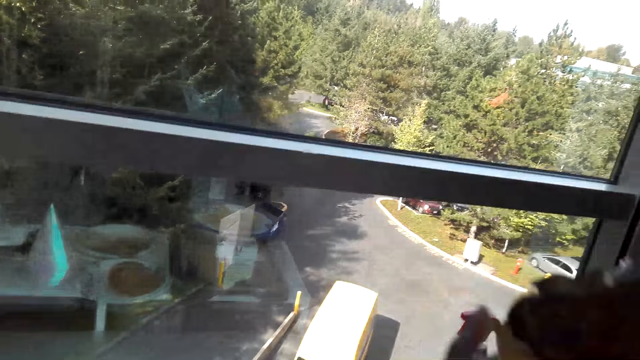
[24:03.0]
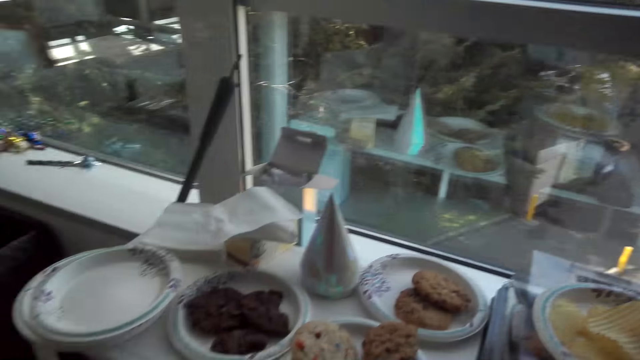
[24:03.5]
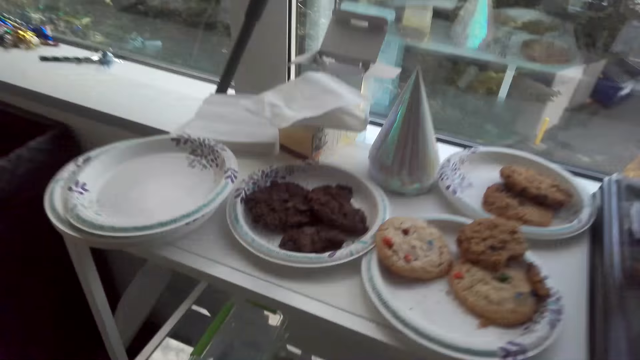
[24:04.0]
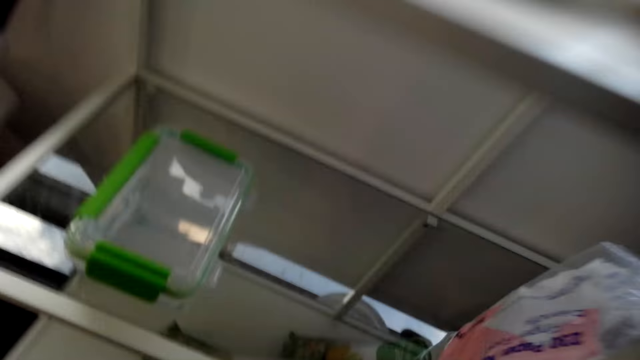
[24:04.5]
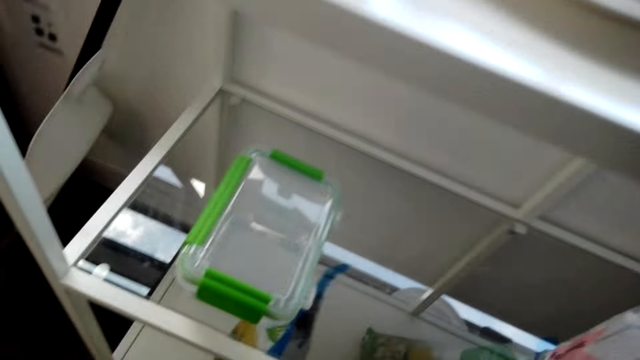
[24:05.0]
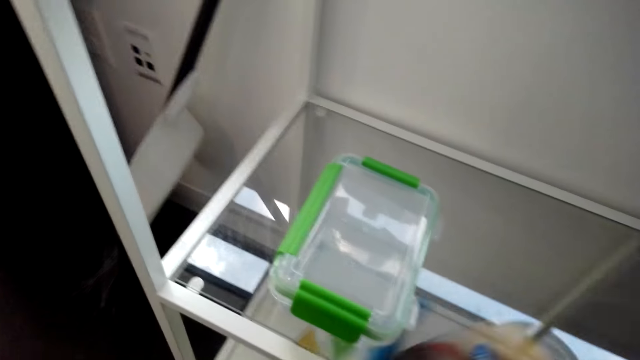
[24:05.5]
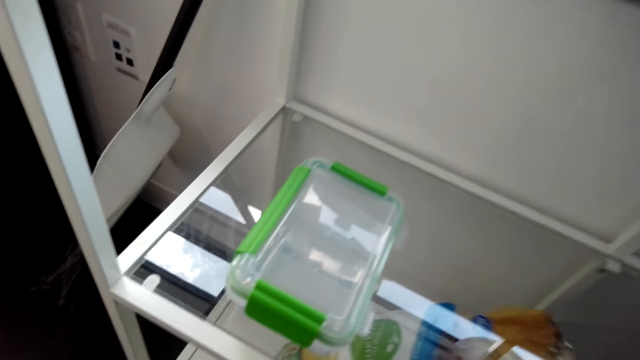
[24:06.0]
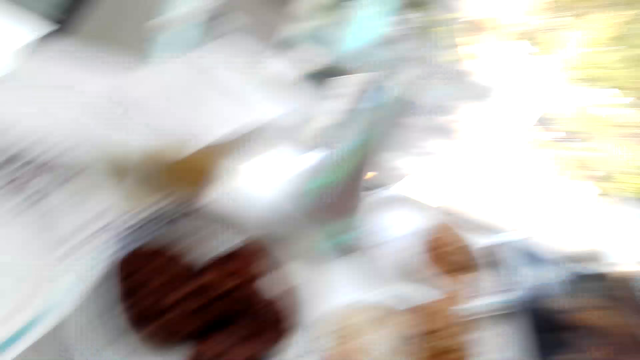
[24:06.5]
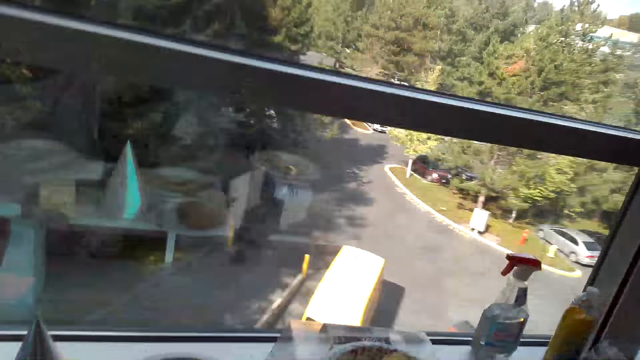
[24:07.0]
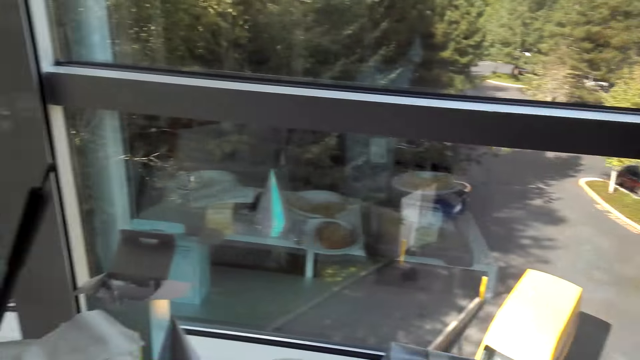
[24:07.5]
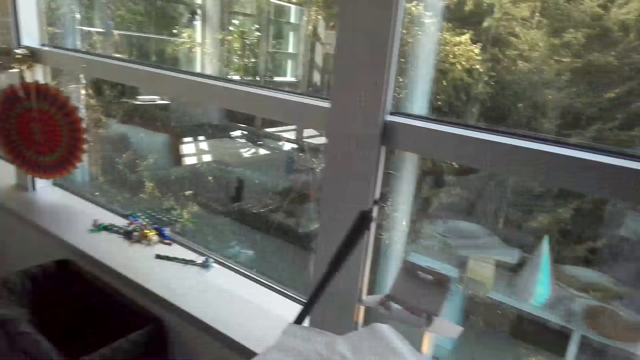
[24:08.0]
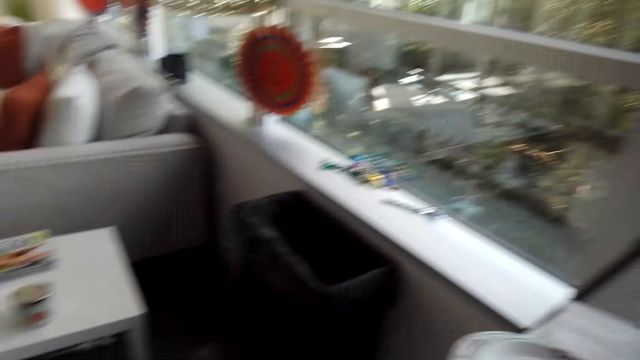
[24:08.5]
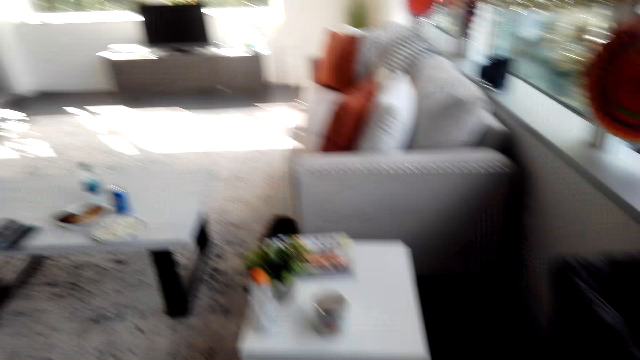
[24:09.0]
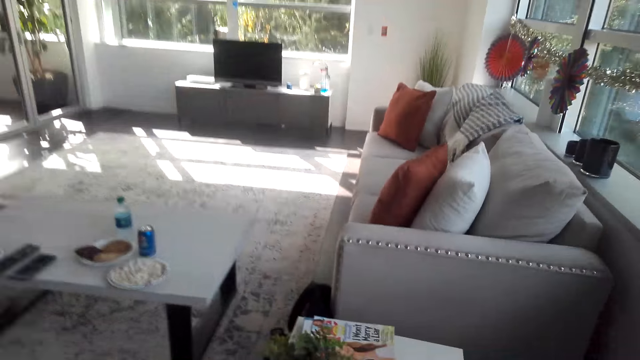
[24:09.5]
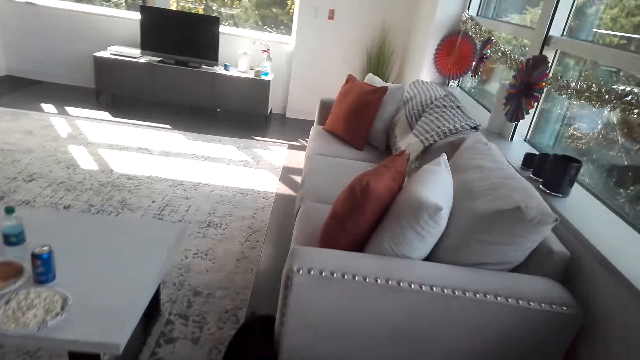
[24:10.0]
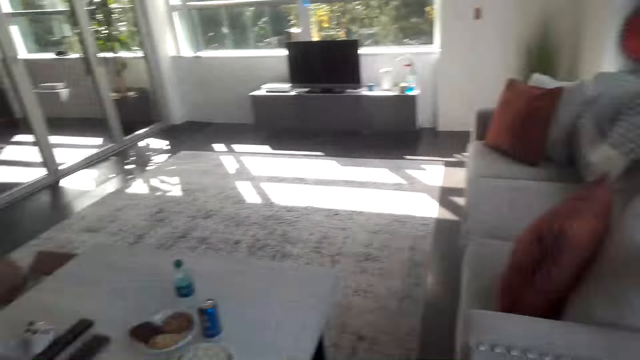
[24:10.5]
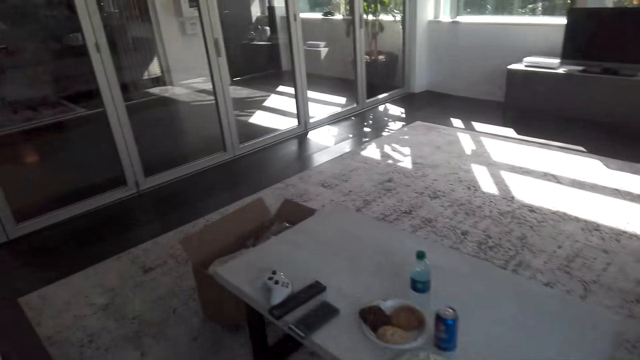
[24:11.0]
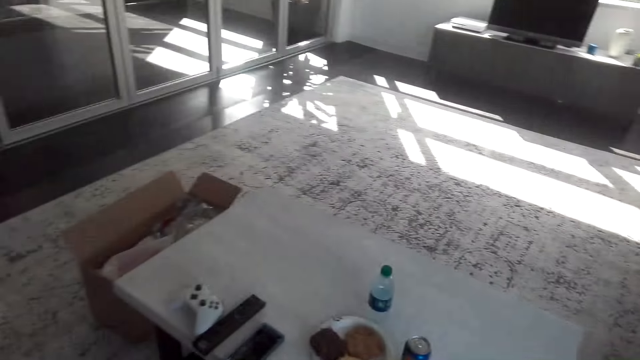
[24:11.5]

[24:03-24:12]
The camera wearer puts the polythene paper on the shelves. They look around.

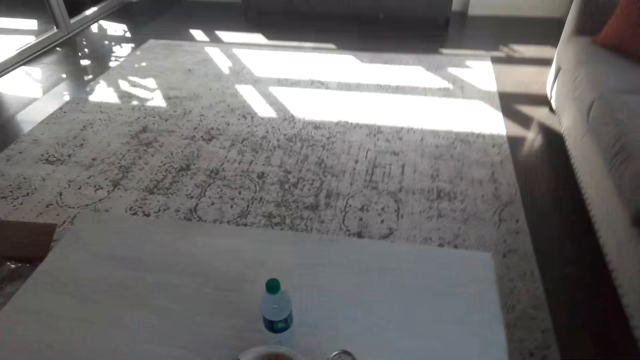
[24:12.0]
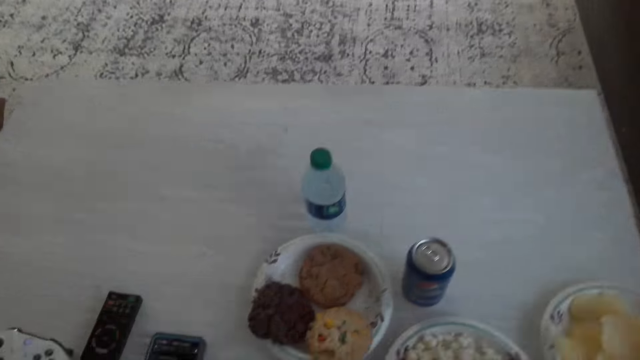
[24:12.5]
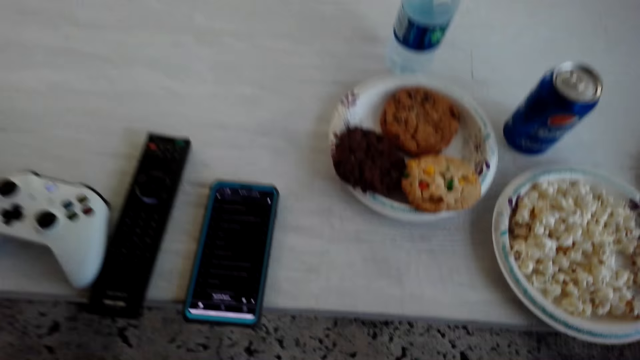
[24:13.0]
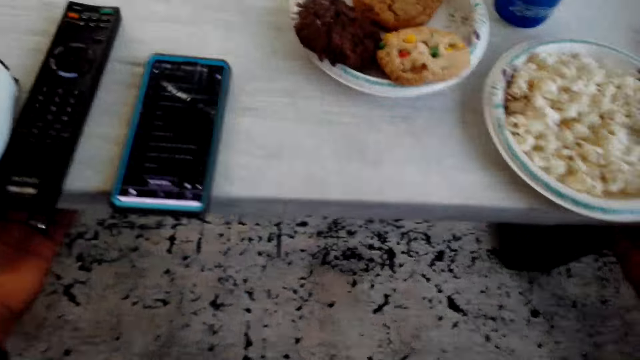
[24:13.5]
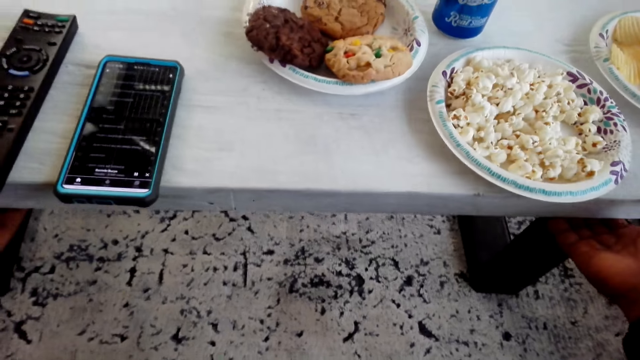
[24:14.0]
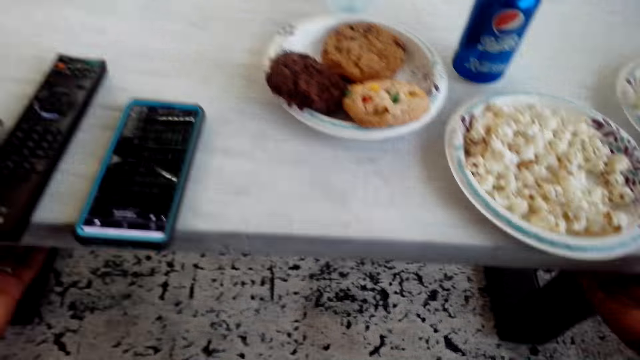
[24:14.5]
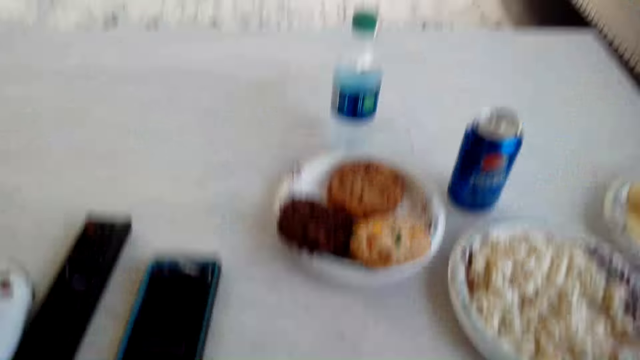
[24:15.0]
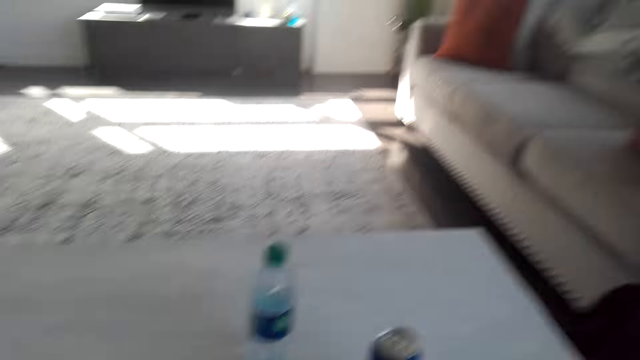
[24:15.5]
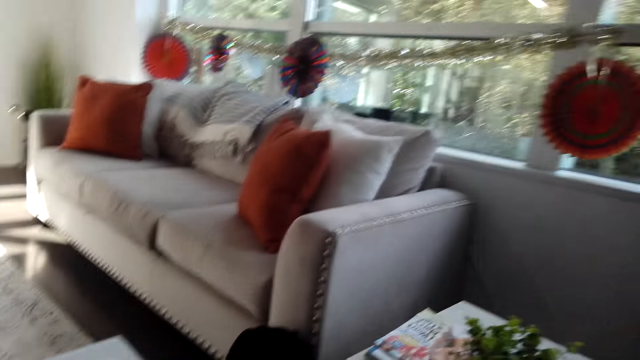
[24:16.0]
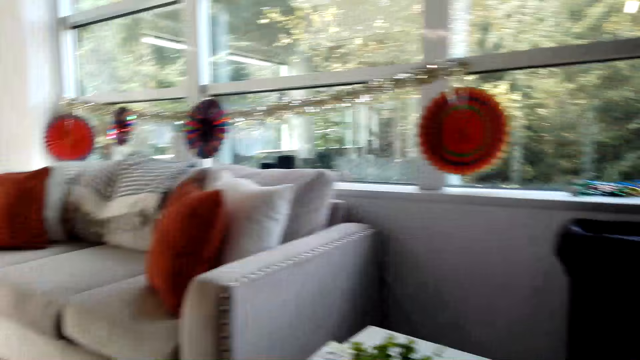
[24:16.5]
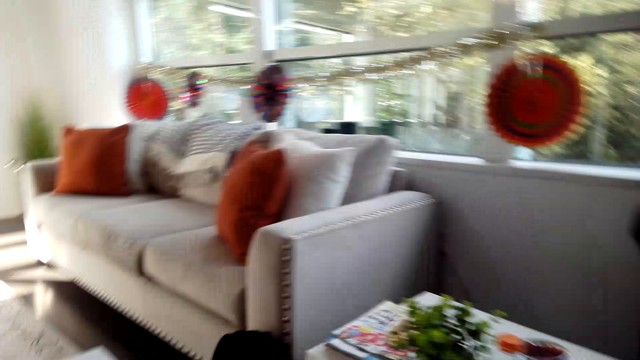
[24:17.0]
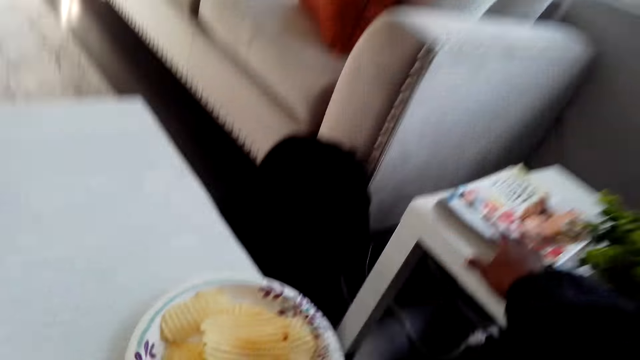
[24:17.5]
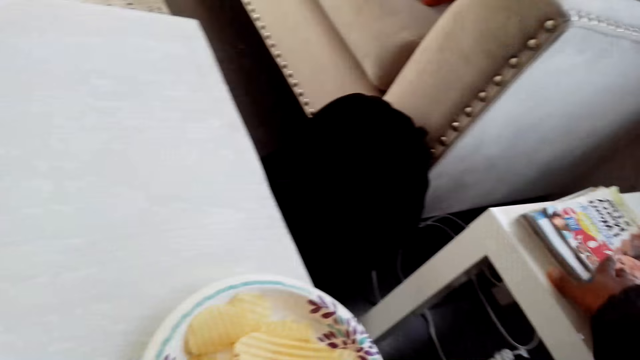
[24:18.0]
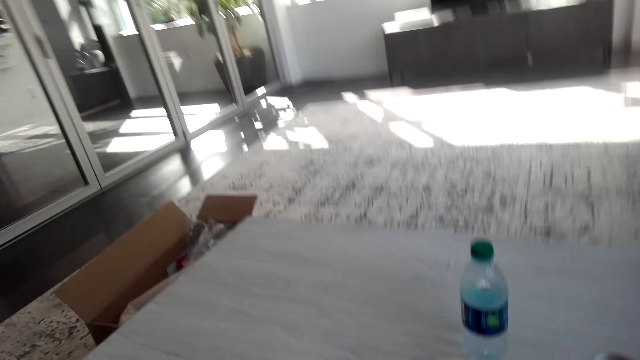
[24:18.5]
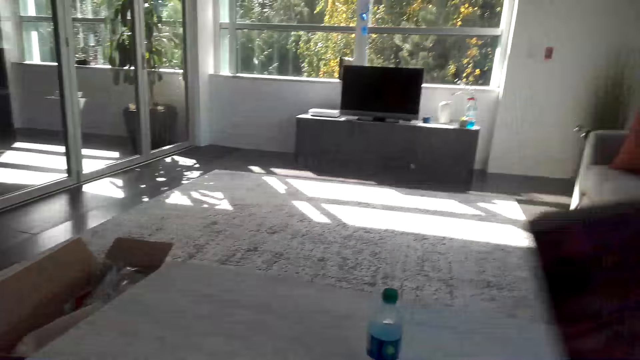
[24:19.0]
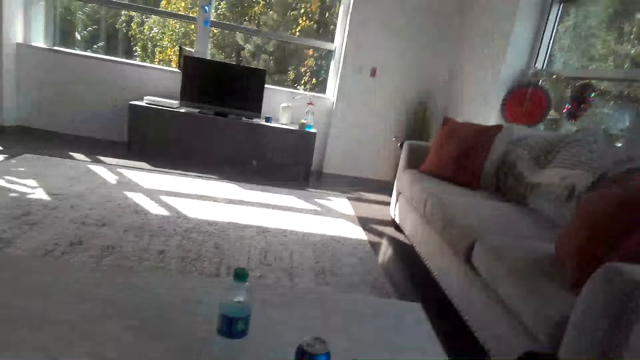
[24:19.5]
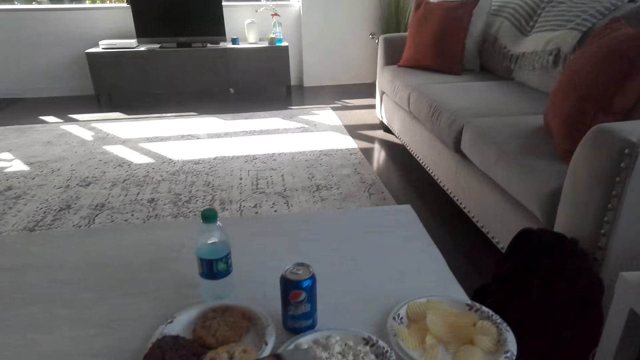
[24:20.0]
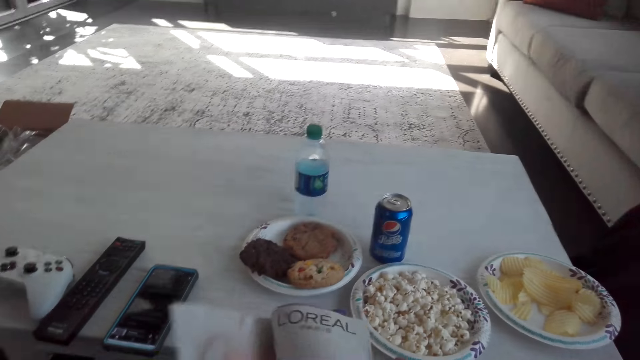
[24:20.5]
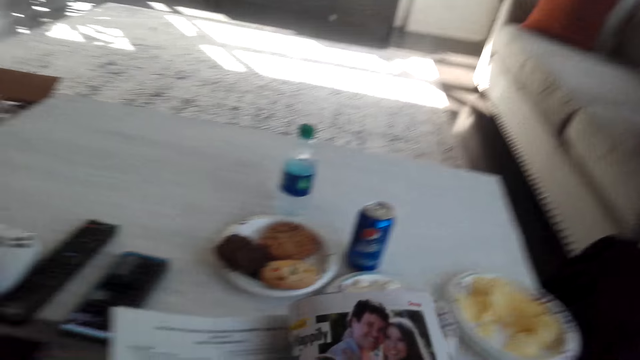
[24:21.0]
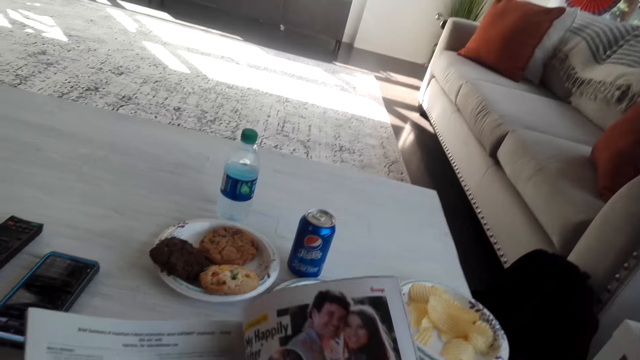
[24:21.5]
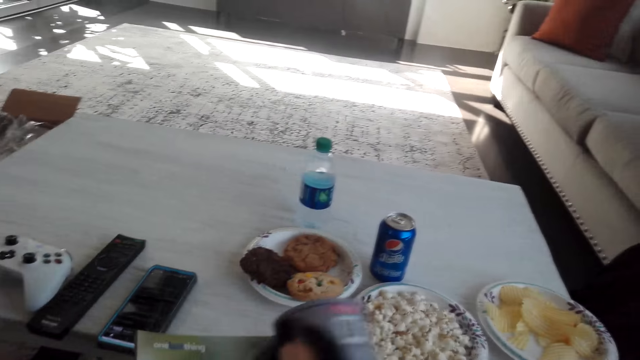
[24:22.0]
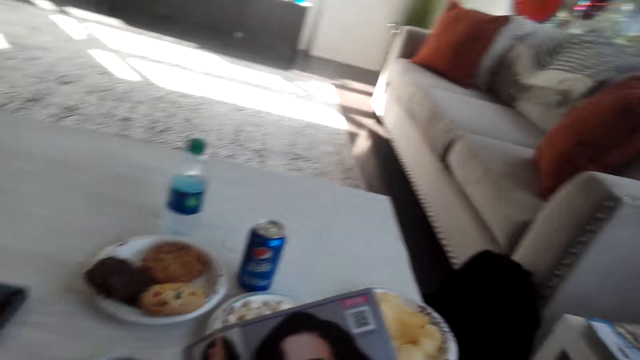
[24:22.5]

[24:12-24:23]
The camera wearer puts the plate on the table. They pull the table. They pick up a magazine. They open the book. They read the magazine.
